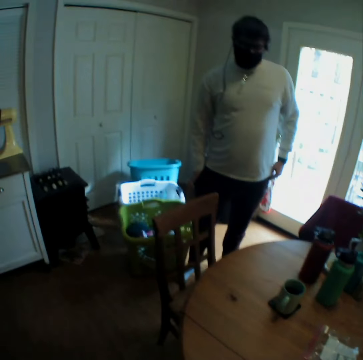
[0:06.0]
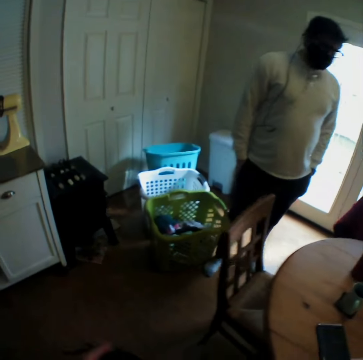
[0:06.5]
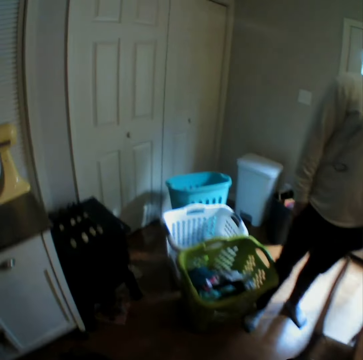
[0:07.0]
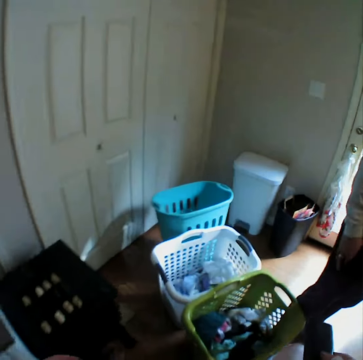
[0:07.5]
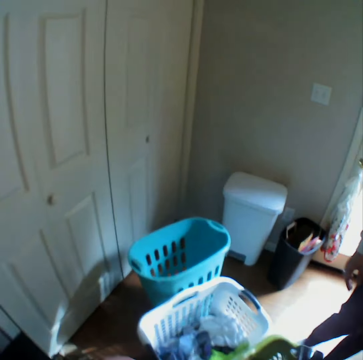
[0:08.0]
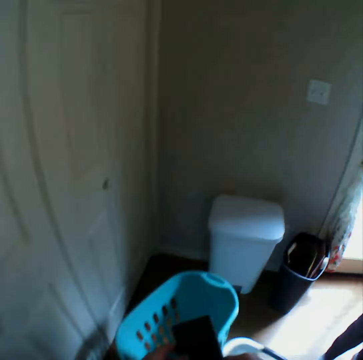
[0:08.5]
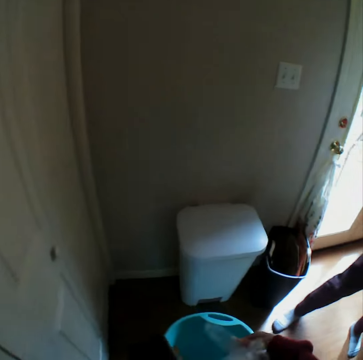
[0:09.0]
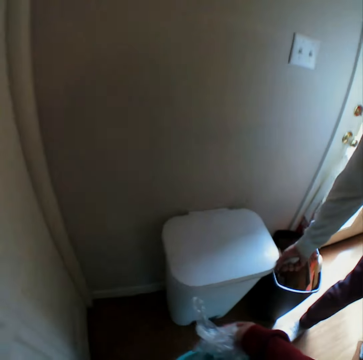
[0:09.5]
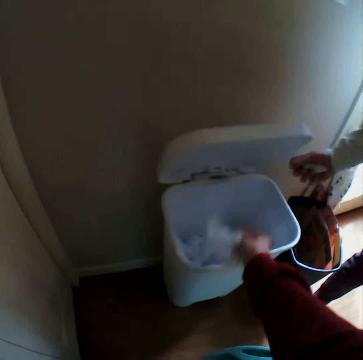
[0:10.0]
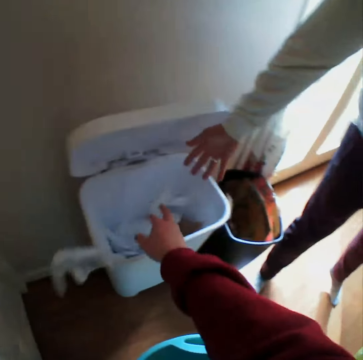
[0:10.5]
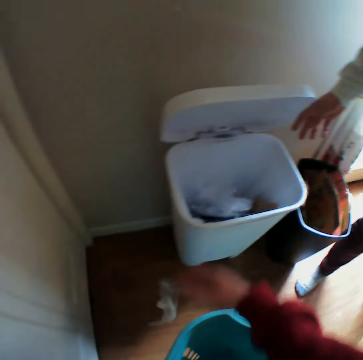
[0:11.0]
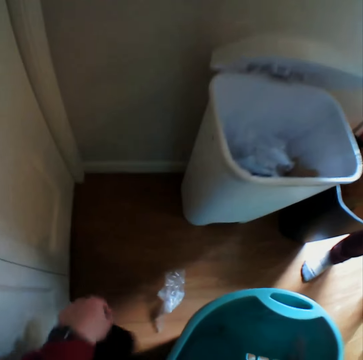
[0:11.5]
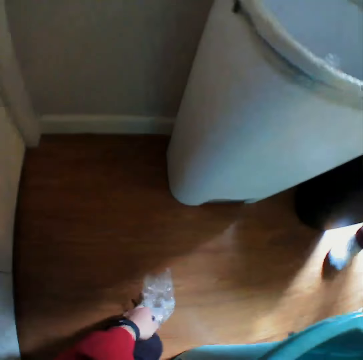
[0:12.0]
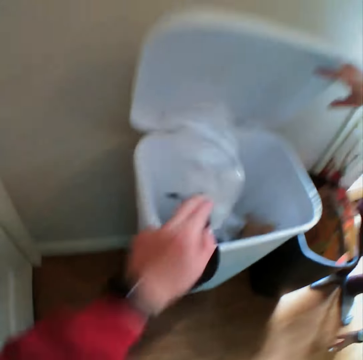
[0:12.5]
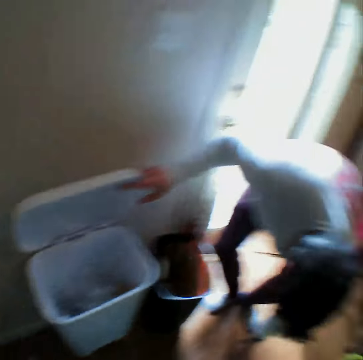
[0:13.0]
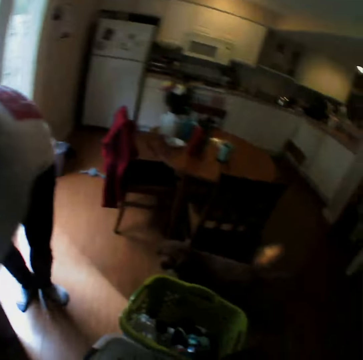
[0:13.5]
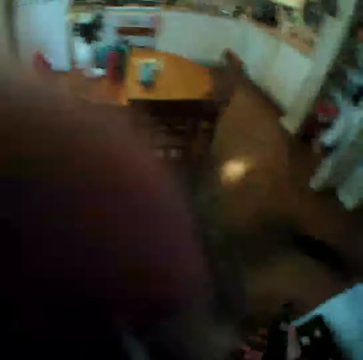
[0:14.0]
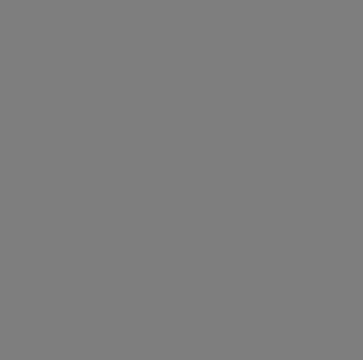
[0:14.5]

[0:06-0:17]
The camera wearer stands up. A person stands near the table. The camera wearer puts hands in the pocket, walks around, and speaks. The person opens a trash bin. The camera wearer throws a polythene bag in the trash bin. The person throws trash in the bin. Some trash falls on the floor. The camera wearer takes the trash on the floor. They throw the trash in the bin and look around. The person throws some trash in the bin. The camera wearer lifts something.

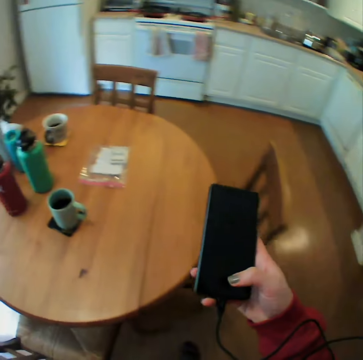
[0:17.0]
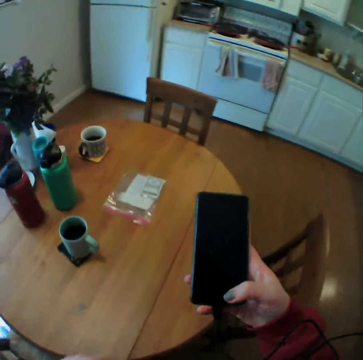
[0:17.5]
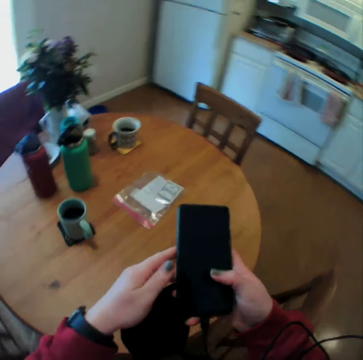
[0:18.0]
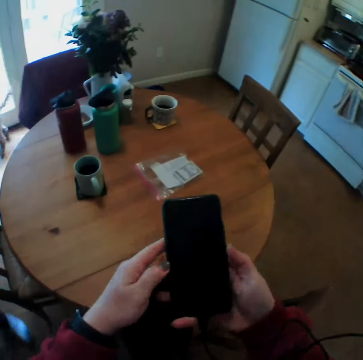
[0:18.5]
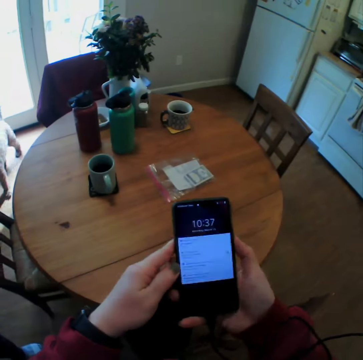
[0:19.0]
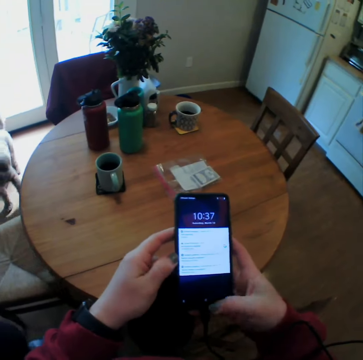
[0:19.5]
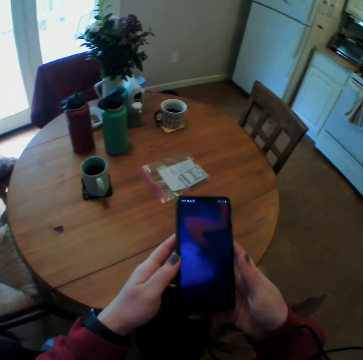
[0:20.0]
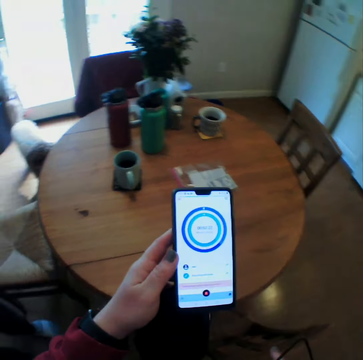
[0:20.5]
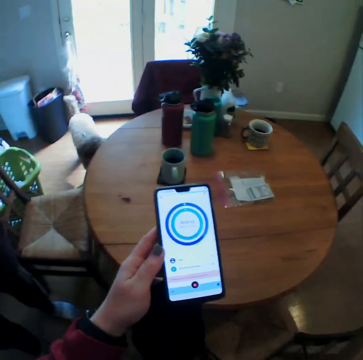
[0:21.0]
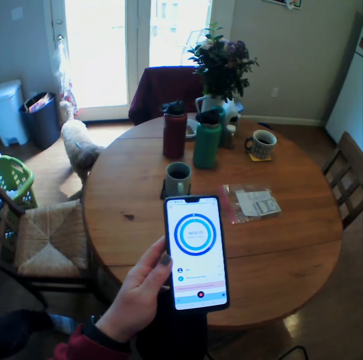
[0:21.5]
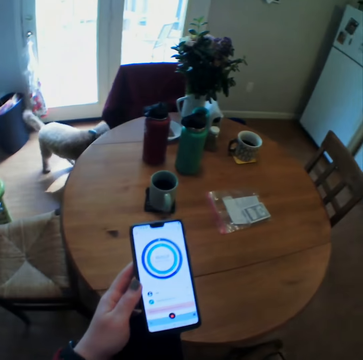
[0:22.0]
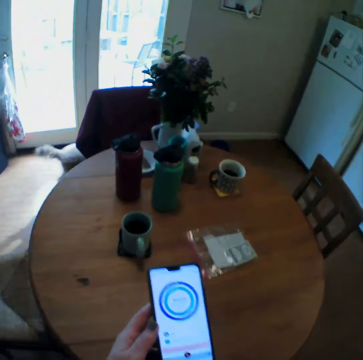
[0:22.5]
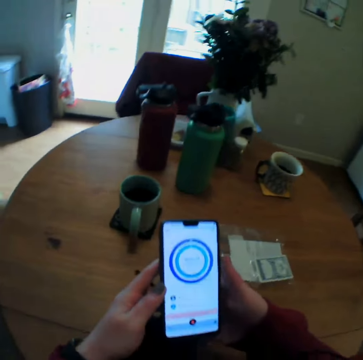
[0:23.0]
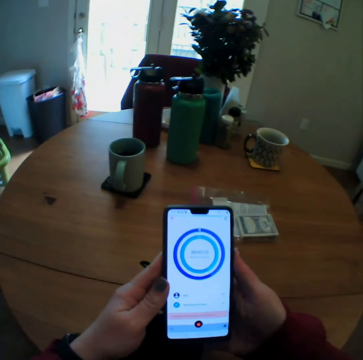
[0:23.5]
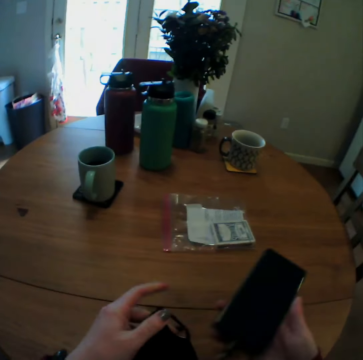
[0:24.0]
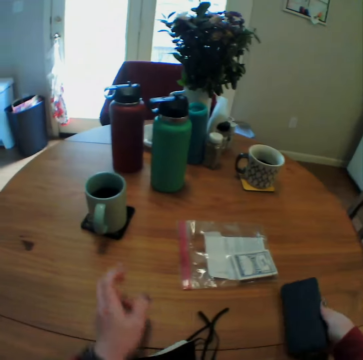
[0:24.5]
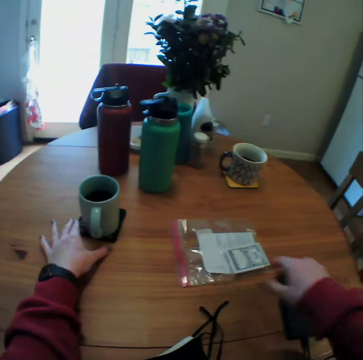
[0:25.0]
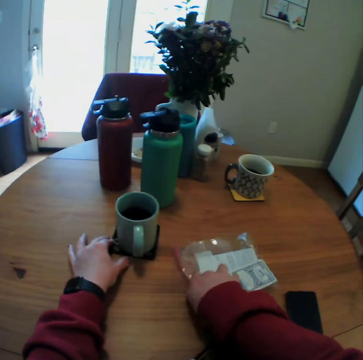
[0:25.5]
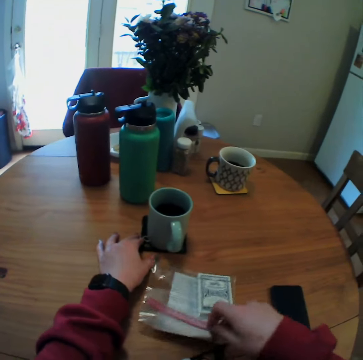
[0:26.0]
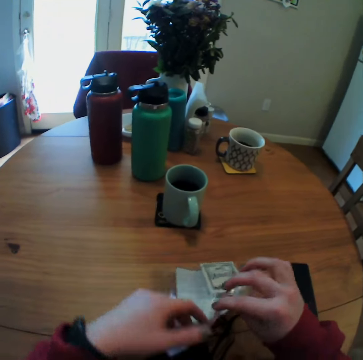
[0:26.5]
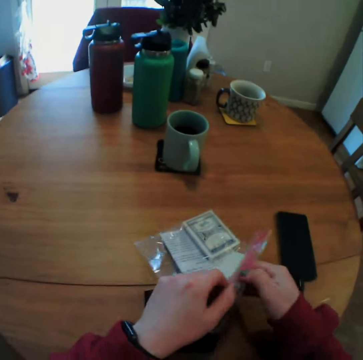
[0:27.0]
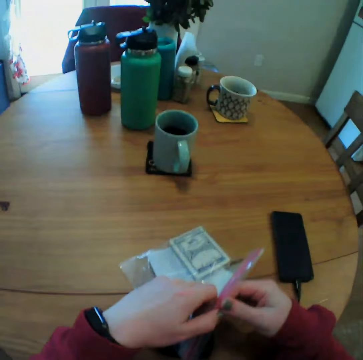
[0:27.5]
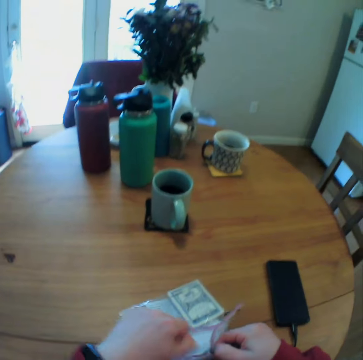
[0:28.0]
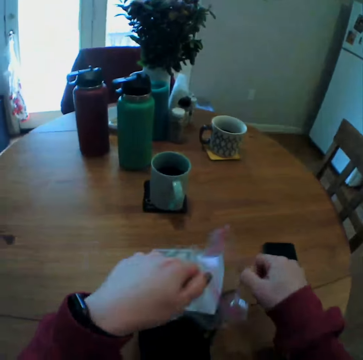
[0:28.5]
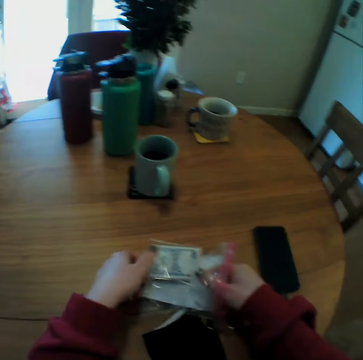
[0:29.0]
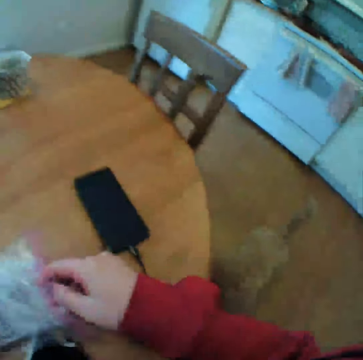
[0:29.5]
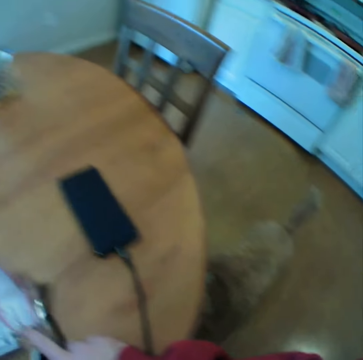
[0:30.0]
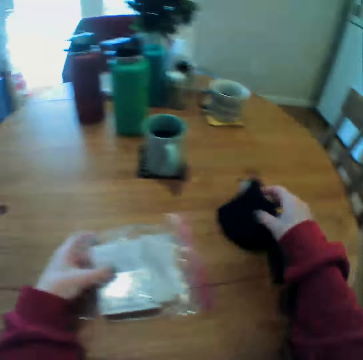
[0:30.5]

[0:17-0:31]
The camera wearer holds a phone. They press the phone on the side, unlock the phone, and scroll on the phone. They look at the phone and speak. They put the phone on the table. They move a cup. They hold the polythene bag on the table. They pull a paper. They open the polythene bag.

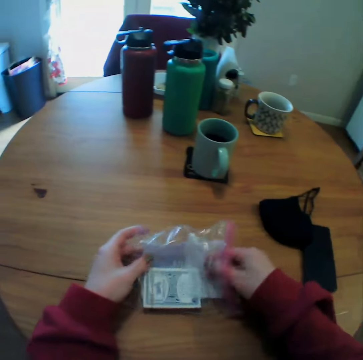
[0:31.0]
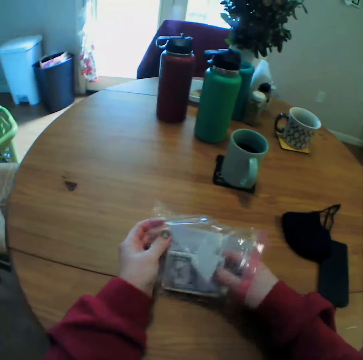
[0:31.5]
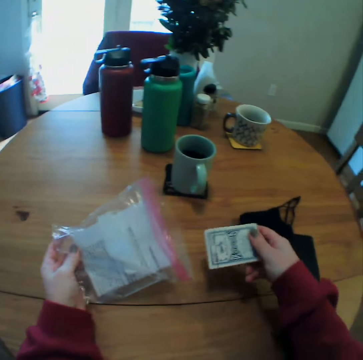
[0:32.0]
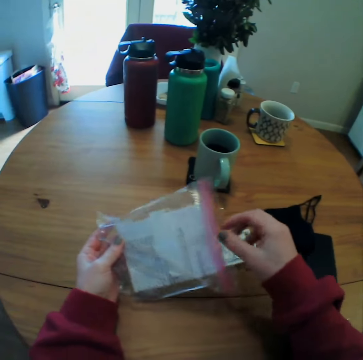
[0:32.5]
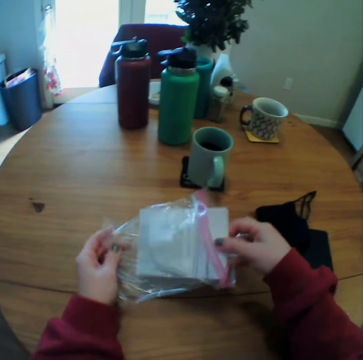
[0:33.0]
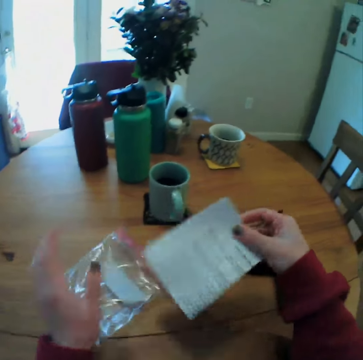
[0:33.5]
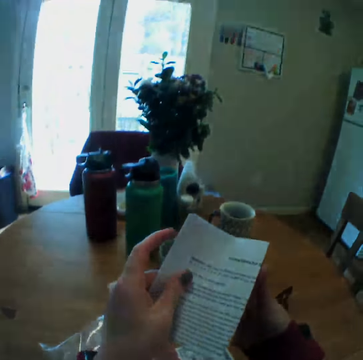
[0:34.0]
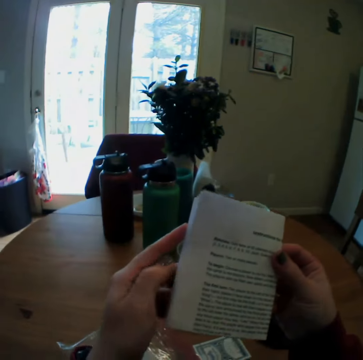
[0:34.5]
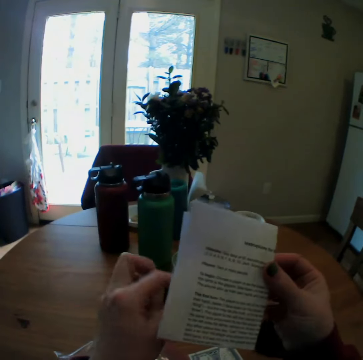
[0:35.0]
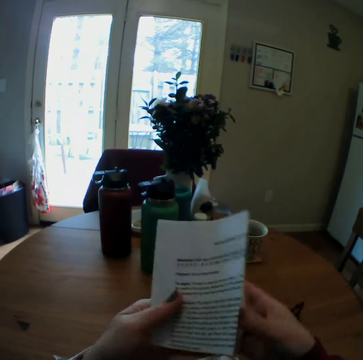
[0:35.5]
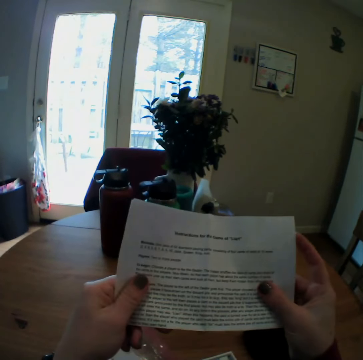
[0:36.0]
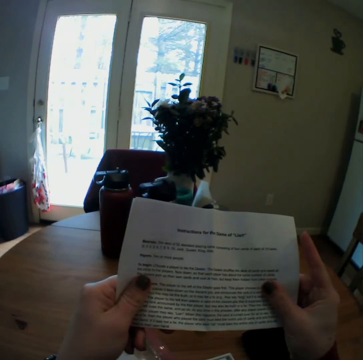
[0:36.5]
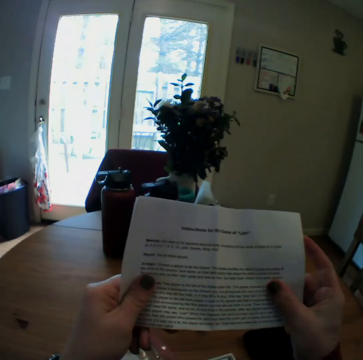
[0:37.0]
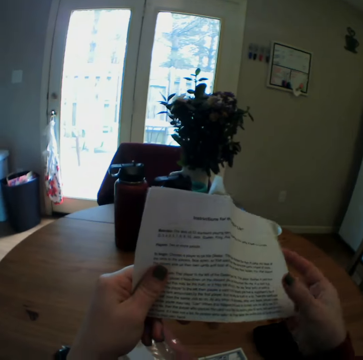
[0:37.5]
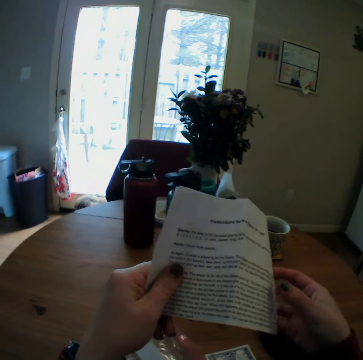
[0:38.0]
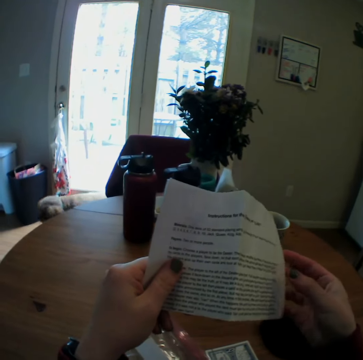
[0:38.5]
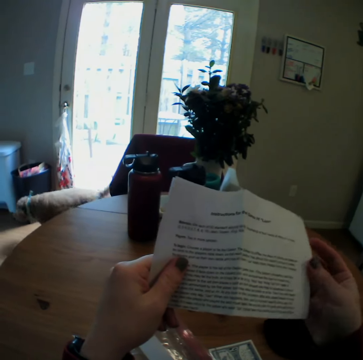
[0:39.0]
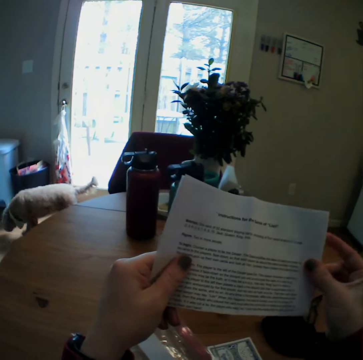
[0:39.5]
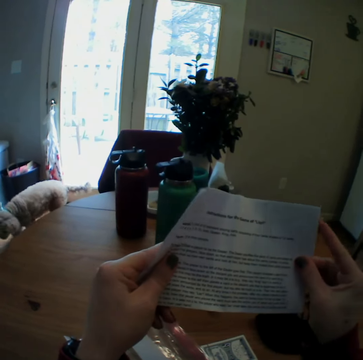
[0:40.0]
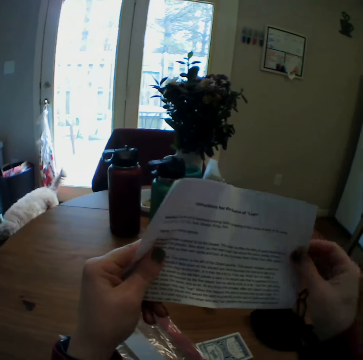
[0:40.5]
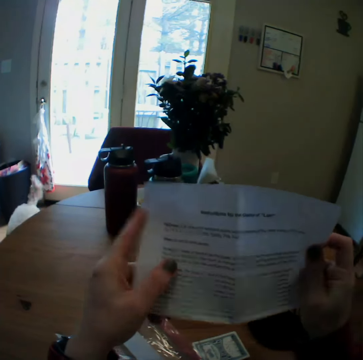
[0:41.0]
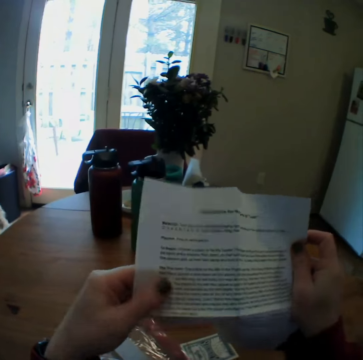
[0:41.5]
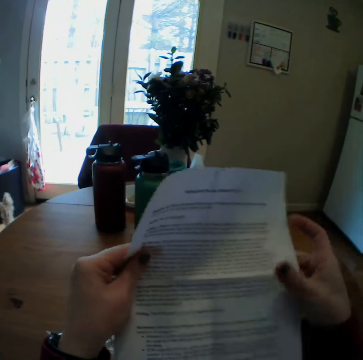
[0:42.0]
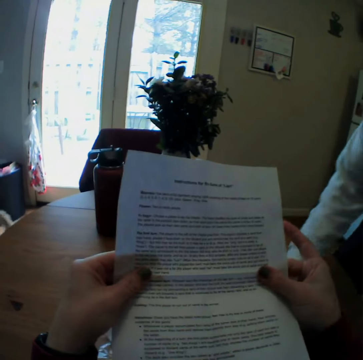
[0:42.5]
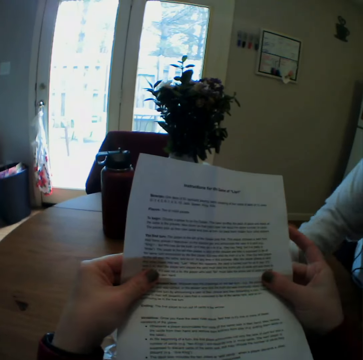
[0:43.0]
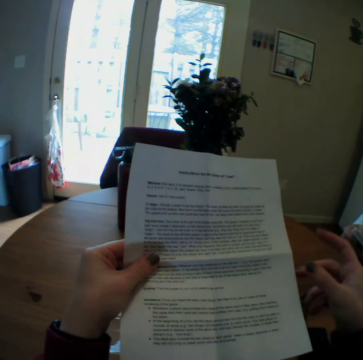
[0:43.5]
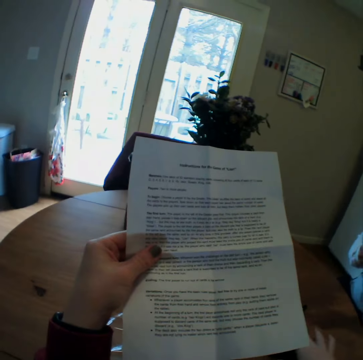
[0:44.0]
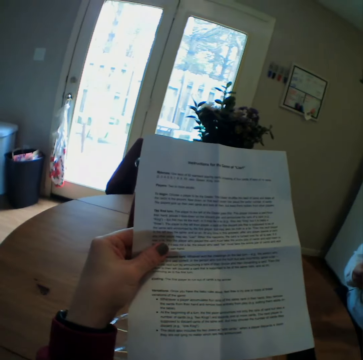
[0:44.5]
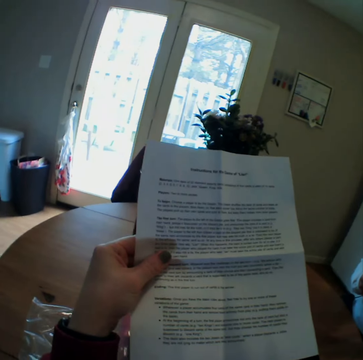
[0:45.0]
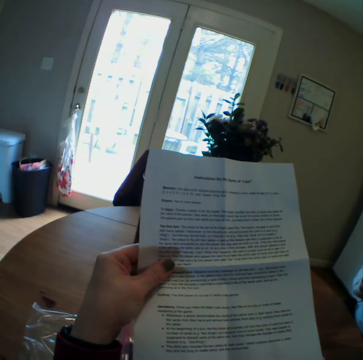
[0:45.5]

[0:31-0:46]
The camera wearer throws a face mask aside on the table. They take playing cards from the polythene bag. They put the playing cards on the table. They take a booklet from the polythene bag. They hold the booklet. They open the booklet paper. They read the booklet. They read the booklet. A person sits on the chair and takes the playing cards.
